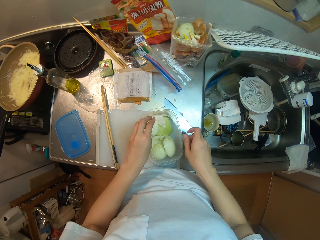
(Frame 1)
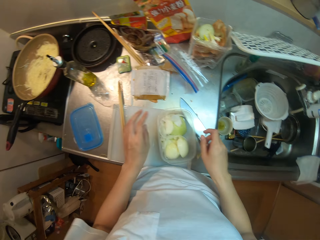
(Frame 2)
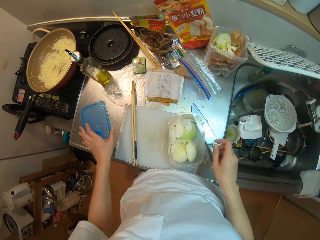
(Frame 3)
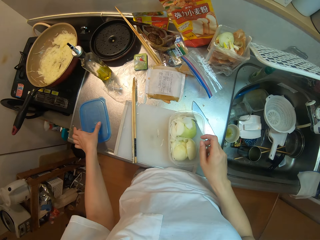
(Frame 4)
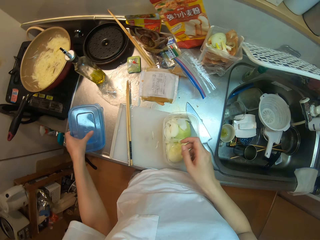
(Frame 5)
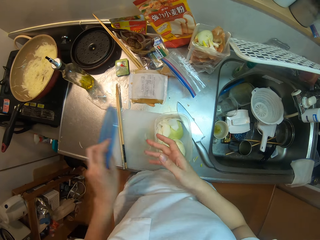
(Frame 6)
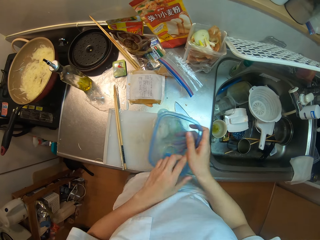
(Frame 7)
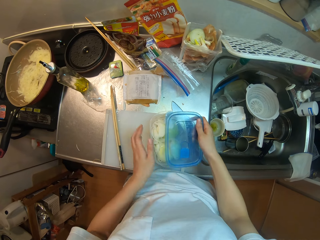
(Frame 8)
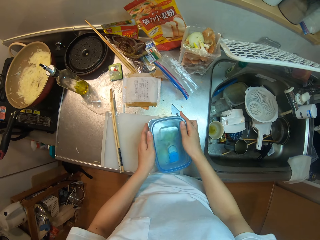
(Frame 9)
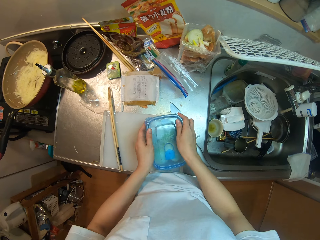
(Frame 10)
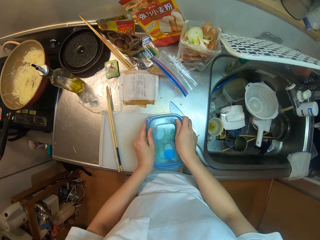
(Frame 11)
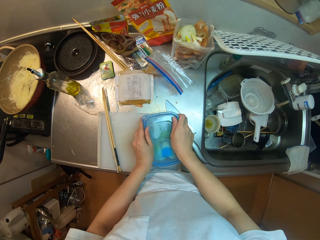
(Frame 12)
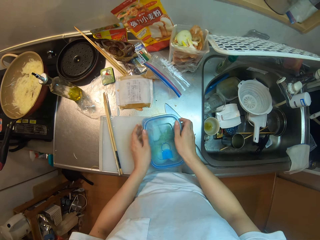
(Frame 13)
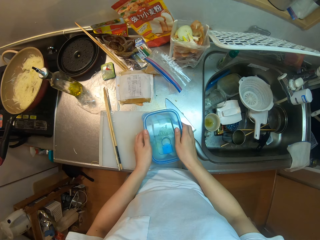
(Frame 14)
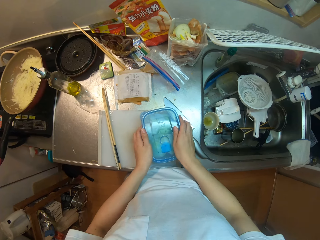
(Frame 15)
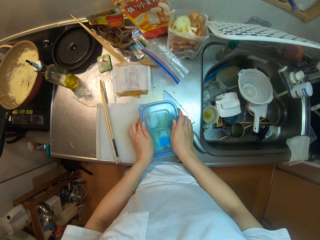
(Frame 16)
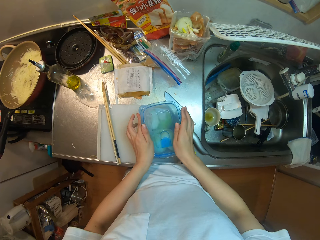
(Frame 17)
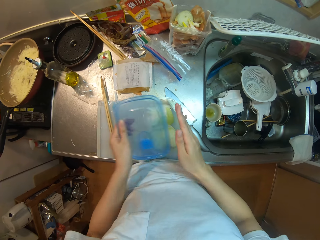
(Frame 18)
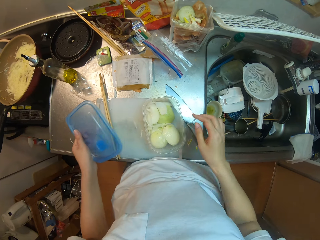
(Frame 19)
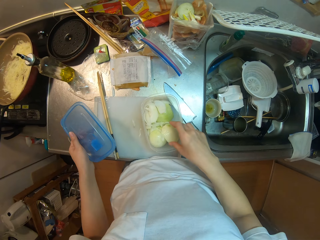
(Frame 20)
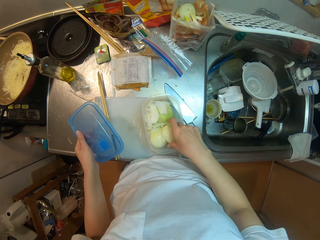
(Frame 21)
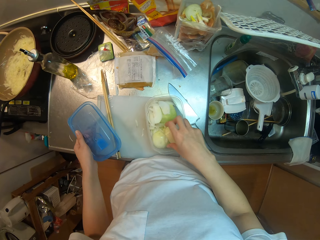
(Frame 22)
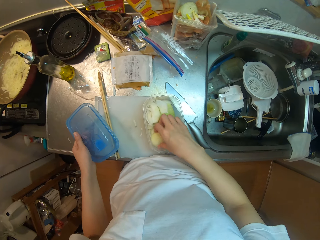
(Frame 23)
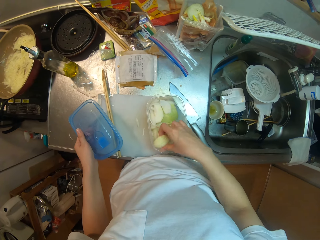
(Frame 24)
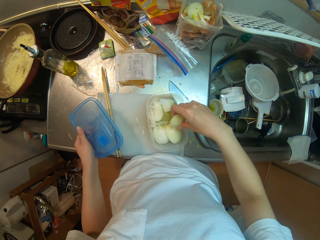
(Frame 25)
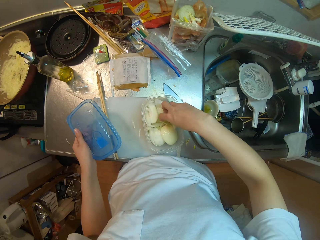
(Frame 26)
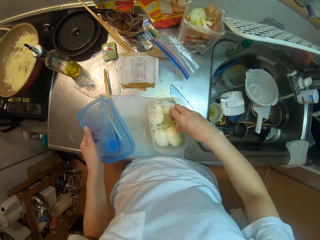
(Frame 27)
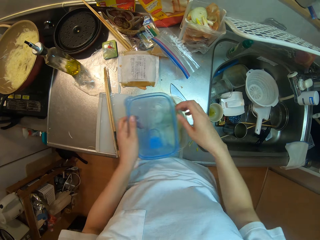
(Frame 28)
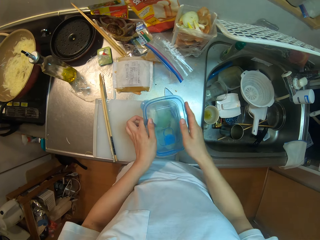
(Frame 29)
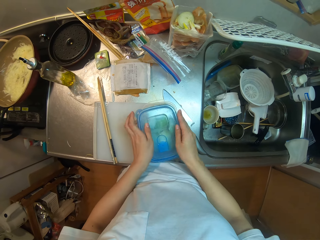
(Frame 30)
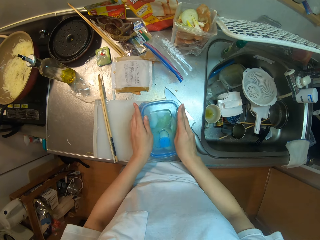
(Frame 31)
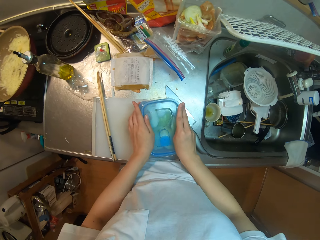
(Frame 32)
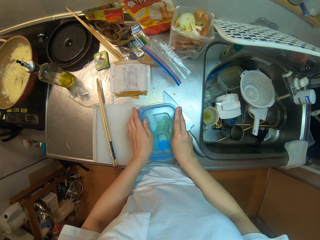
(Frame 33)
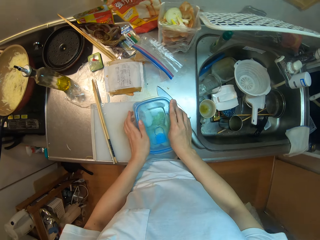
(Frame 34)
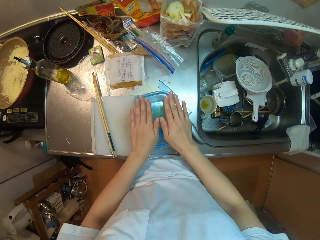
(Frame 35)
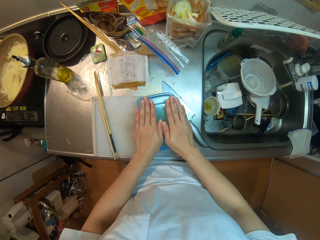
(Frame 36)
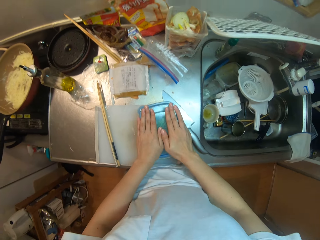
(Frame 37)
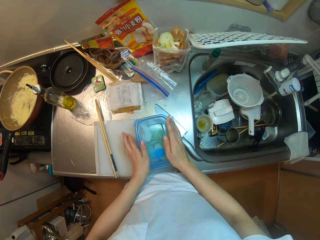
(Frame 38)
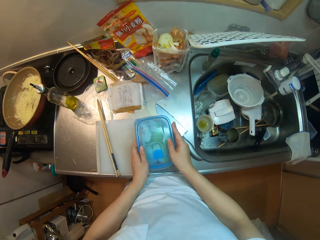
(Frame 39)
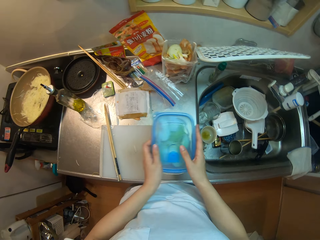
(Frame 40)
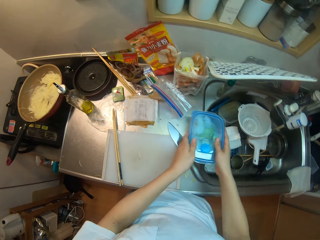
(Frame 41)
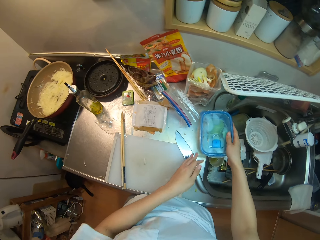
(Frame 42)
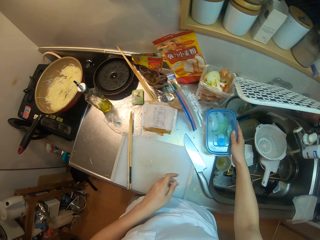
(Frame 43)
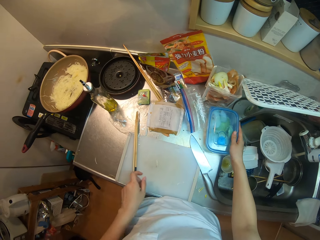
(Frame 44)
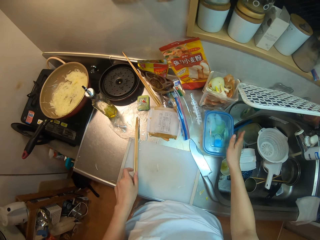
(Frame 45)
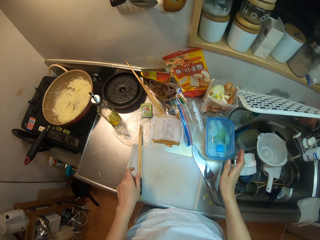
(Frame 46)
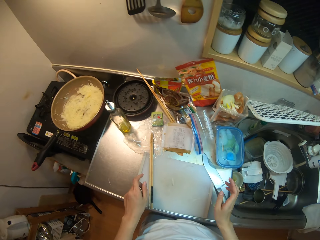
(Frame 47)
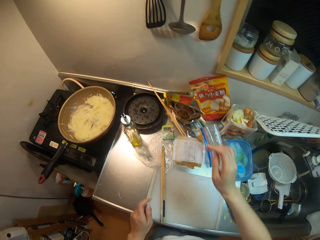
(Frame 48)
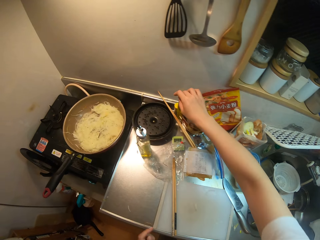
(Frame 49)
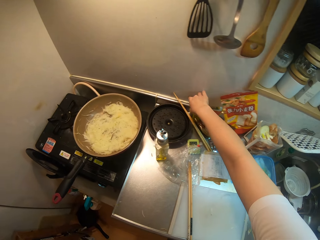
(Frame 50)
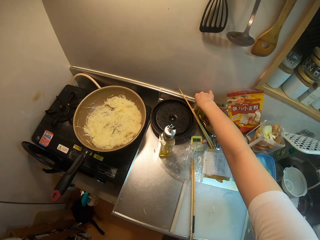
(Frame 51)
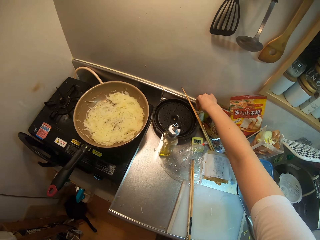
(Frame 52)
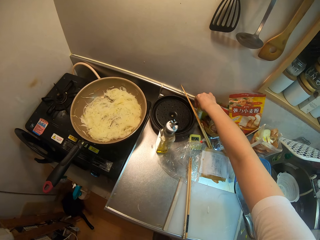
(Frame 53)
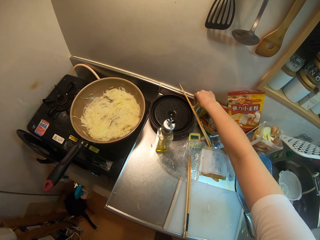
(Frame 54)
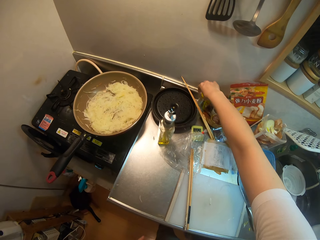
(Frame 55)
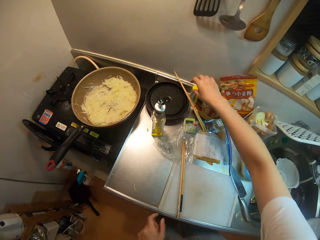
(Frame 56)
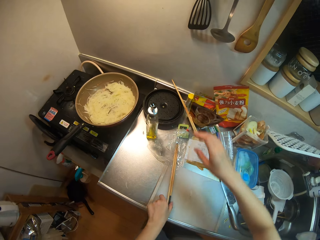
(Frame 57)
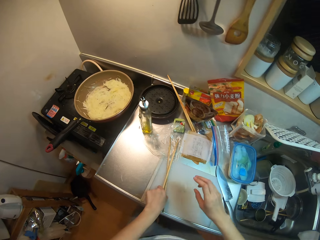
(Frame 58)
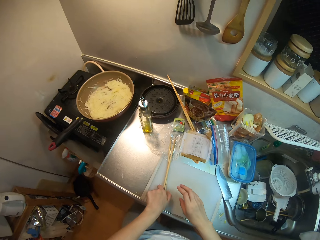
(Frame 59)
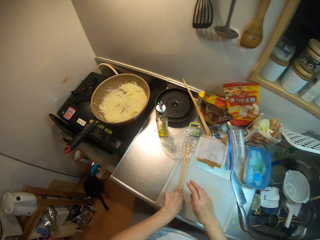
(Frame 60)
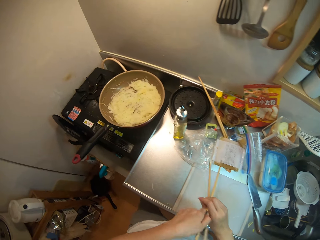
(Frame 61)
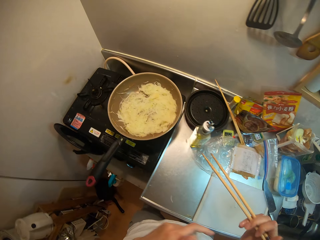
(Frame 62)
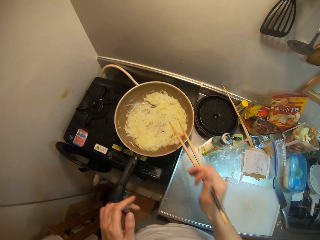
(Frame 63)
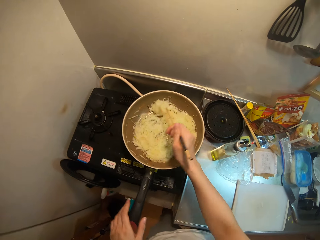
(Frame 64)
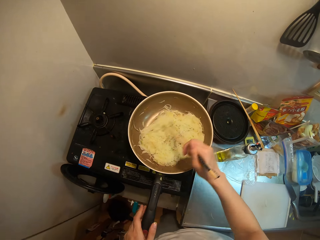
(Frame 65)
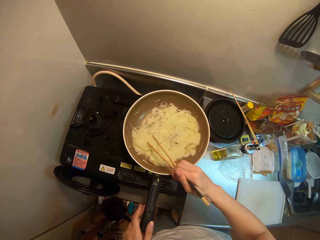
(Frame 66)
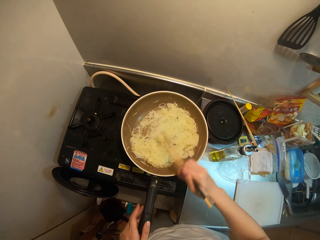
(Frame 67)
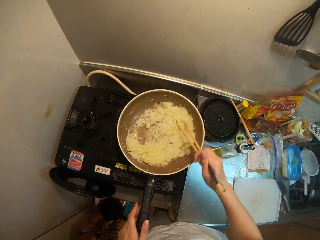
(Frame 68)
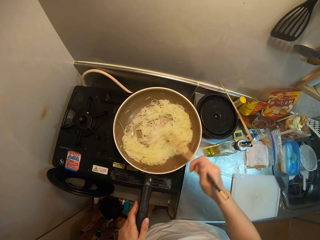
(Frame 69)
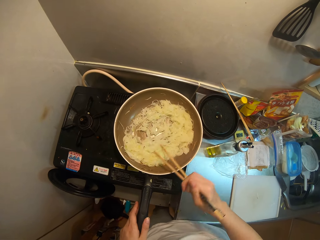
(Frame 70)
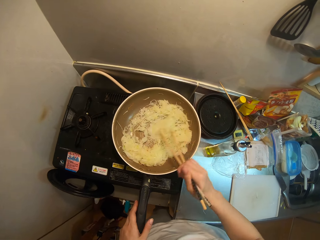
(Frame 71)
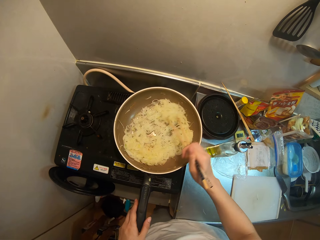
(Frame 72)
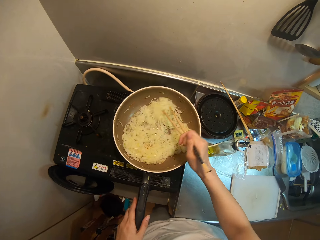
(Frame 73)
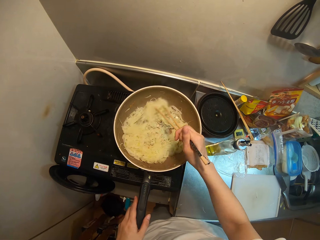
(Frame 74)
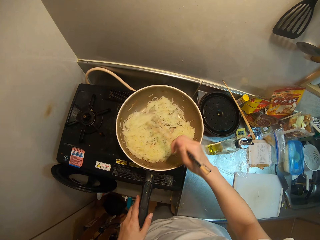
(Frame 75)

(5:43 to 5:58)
The camera wearer picks up the plastic cover on the table. She covers the bowl with the plastic cover. She moves the chayote in the plate and opens the bowl on the table. She covers the bowl with the plastic cover. She moves the bowl on the table aside. She moves some containers on the table. She picks up the chopsticks. She turns the ramen in a frying pan with the chopsticks and holds the frying pan with her left hand.

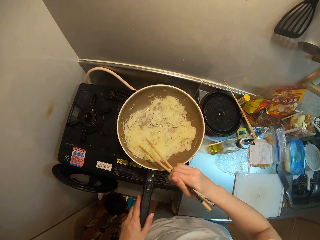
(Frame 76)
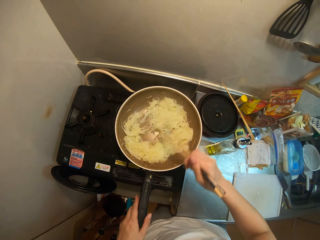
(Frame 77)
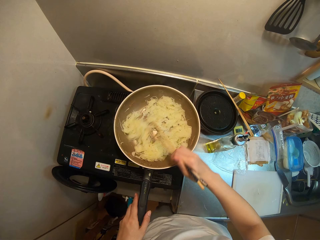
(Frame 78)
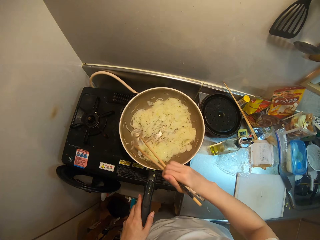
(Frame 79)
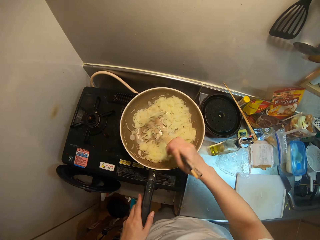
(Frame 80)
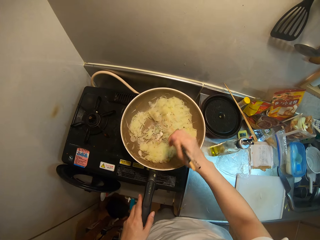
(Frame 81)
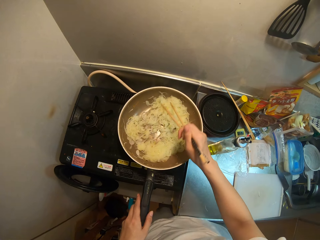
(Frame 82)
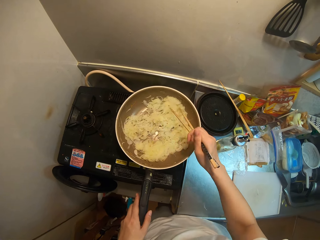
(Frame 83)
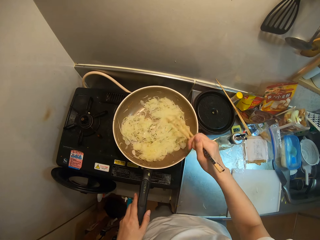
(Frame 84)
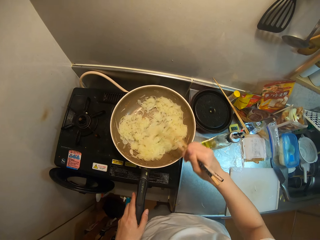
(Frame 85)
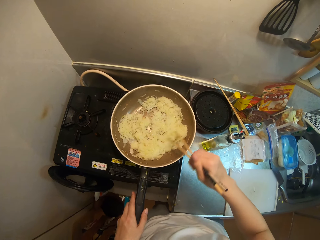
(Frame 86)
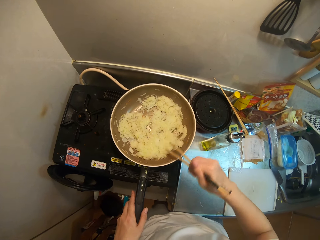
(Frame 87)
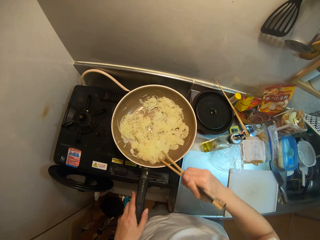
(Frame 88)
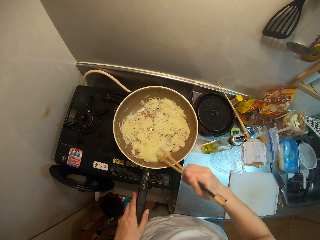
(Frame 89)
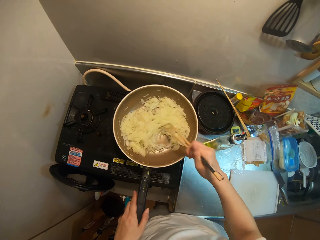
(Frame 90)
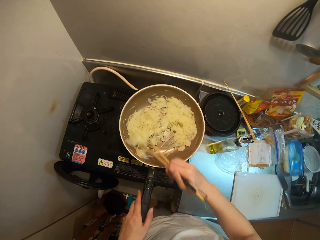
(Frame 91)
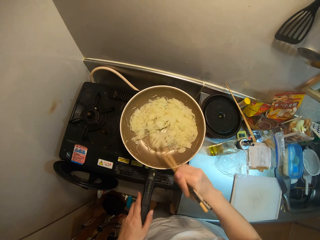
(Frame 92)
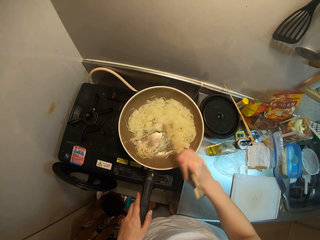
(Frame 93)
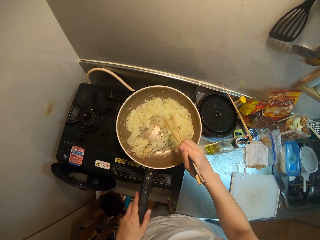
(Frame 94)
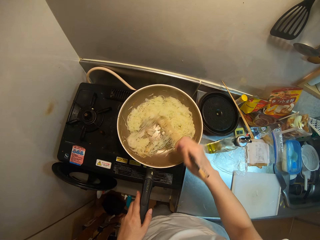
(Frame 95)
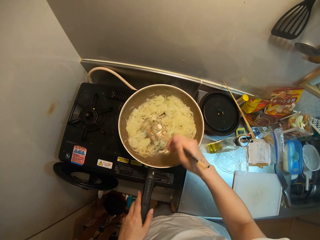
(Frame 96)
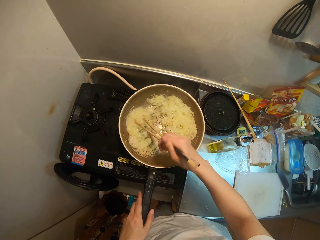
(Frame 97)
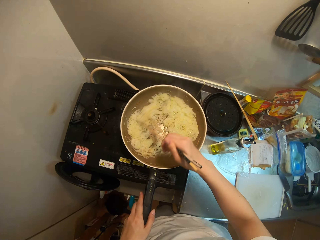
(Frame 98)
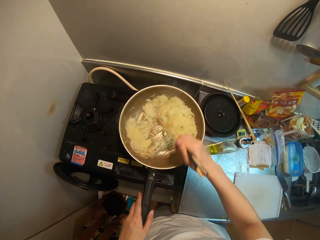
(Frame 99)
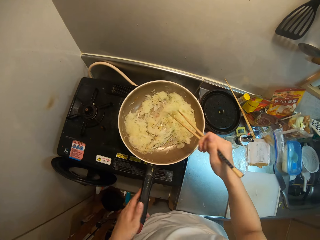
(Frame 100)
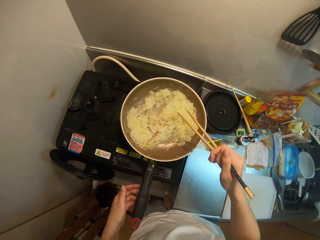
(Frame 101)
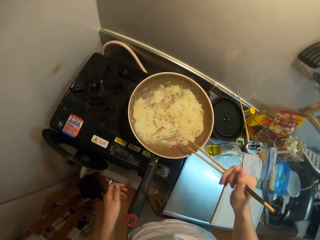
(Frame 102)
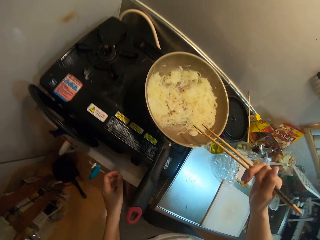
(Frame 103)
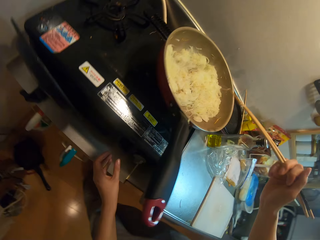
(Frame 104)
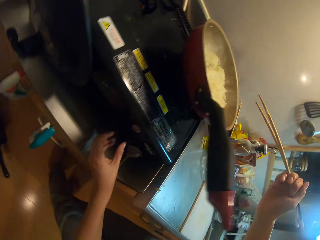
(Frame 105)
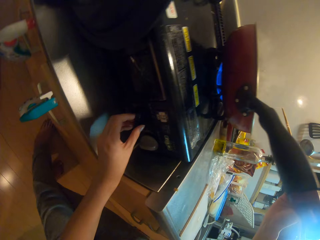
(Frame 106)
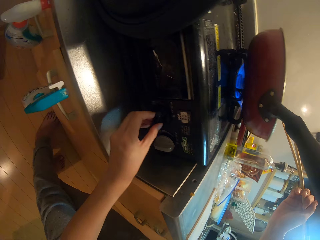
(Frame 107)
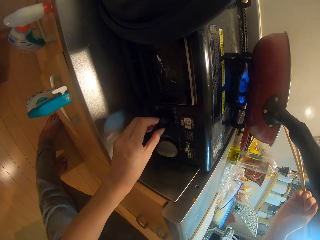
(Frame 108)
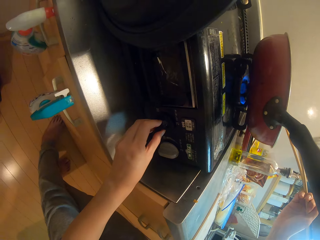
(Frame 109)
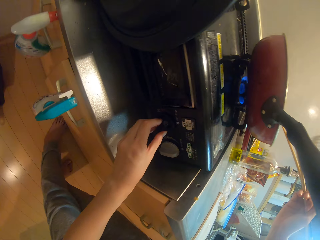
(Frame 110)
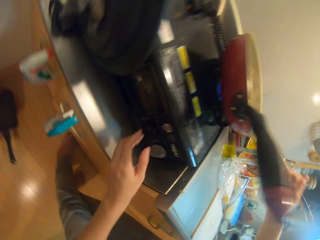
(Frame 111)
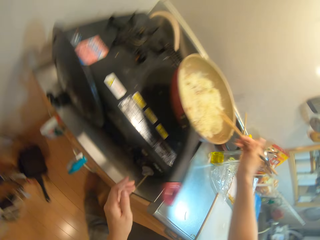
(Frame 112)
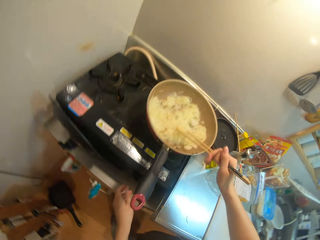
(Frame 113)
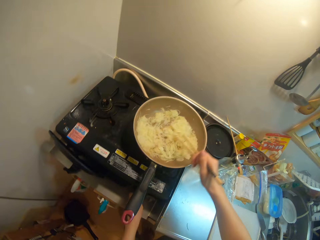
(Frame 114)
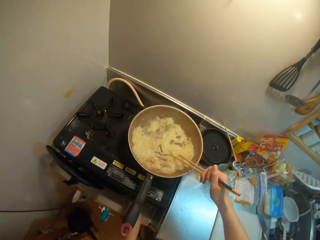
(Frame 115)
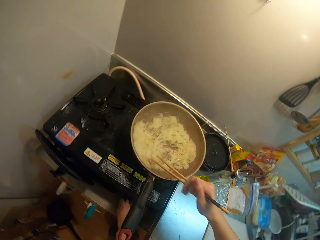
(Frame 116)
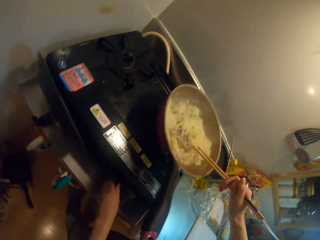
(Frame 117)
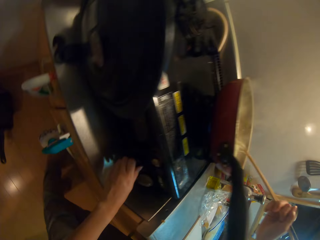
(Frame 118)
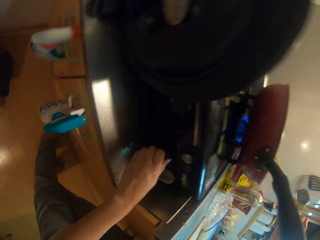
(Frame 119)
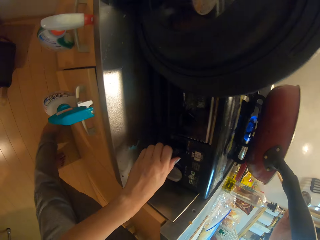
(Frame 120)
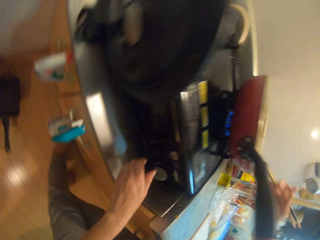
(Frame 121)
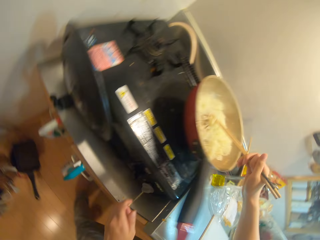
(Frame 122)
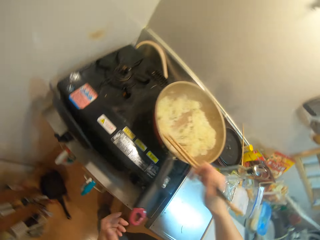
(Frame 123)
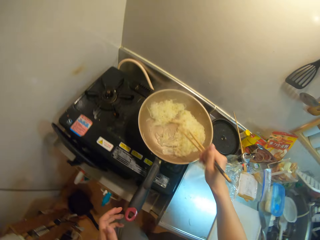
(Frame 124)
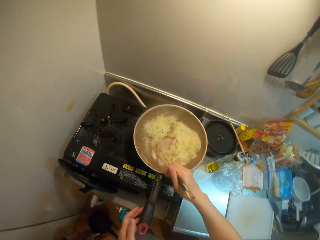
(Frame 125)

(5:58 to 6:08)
The camera wearer lowers the cooker heat with her left hand. She turns the ramen in a frying pan with the chopsticks. She lowers the cooker heat.
